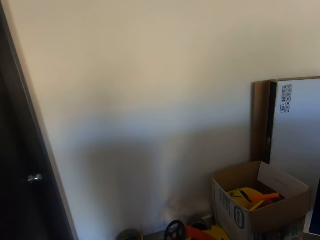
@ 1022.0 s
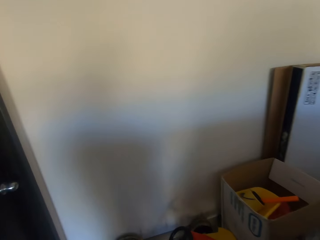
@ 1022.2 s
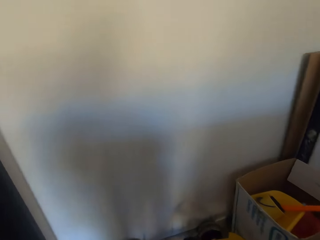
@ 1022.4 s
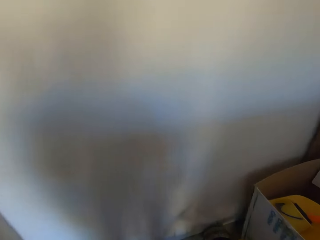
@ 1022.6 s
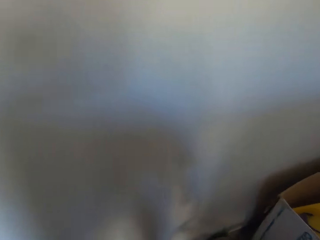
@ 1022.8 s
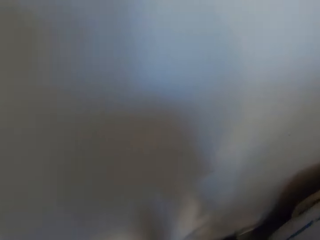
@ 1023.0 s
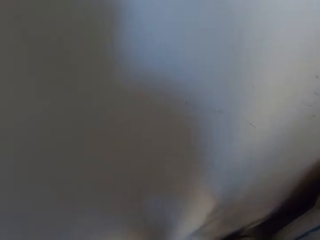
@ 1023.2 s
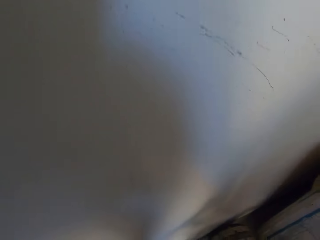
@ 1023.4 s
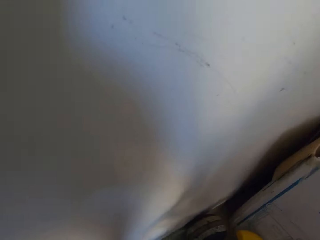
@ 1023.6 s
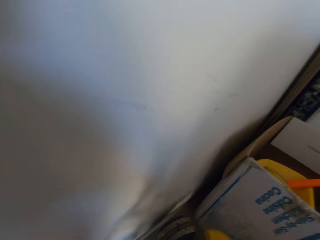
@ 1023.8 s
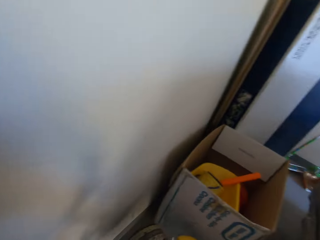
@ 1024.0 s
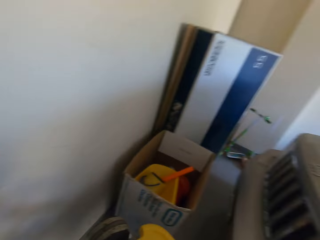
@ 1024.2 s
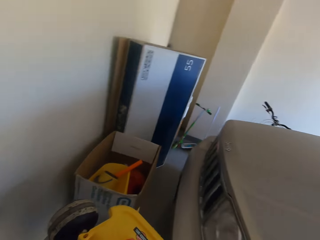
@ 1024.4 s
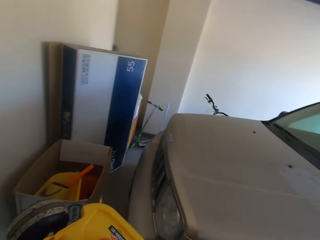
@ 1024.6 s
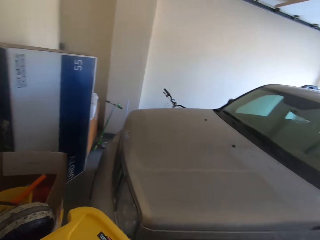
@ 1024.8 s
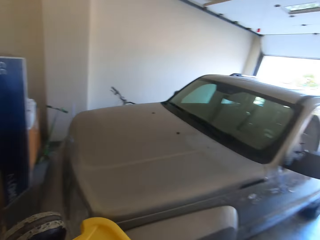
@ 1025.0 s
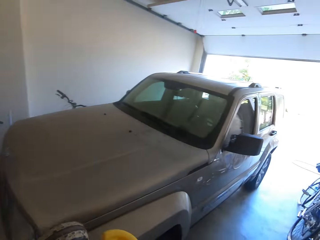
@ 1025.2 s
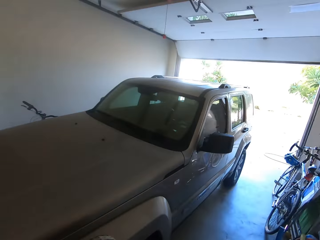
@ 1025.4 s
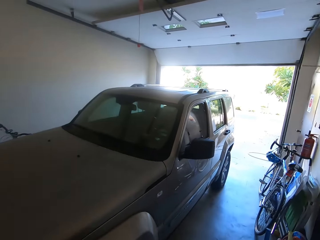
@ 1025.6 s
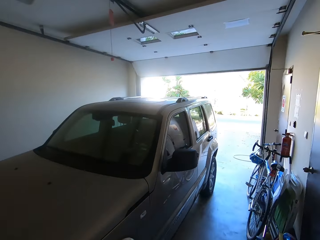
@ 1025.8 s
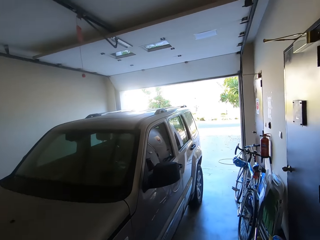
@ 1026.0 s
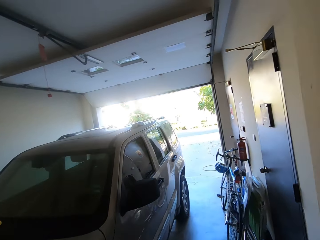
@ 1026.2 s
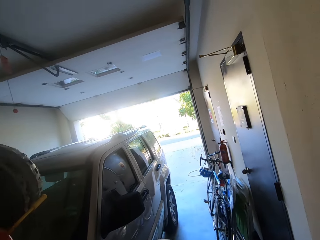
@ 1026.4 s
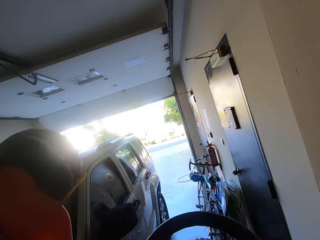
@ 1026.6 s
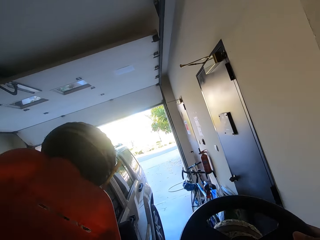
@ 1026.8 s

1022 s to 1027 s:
The camera wearer picks up a quad bike or baby car. They lift the car high.

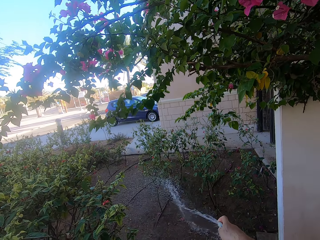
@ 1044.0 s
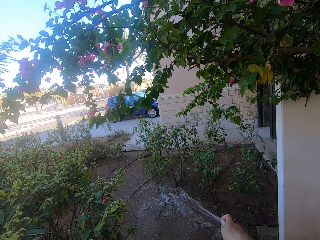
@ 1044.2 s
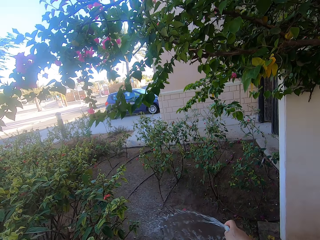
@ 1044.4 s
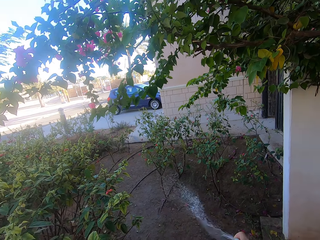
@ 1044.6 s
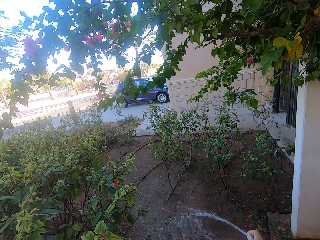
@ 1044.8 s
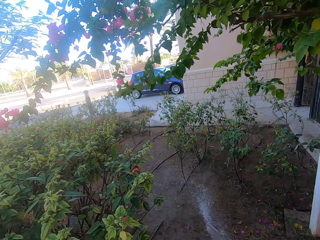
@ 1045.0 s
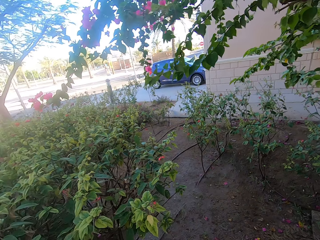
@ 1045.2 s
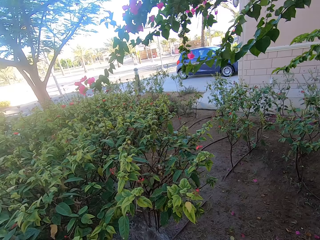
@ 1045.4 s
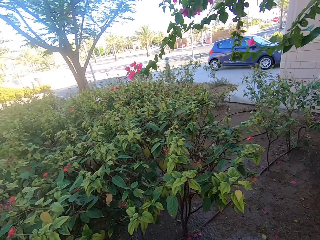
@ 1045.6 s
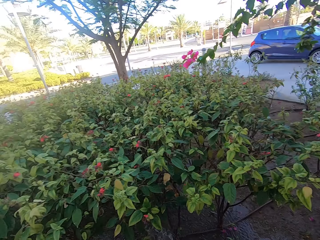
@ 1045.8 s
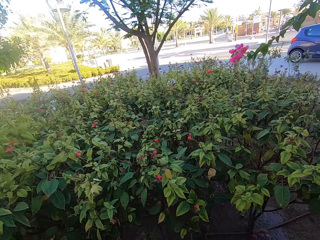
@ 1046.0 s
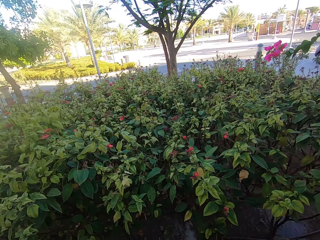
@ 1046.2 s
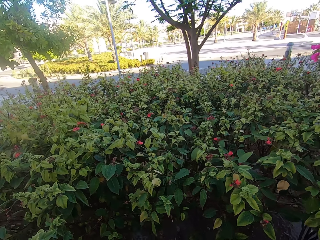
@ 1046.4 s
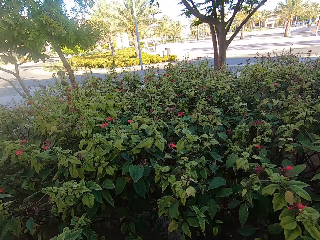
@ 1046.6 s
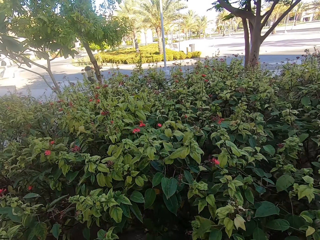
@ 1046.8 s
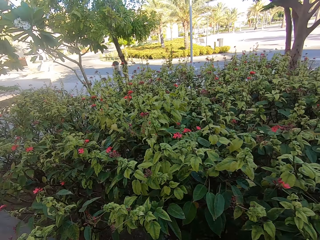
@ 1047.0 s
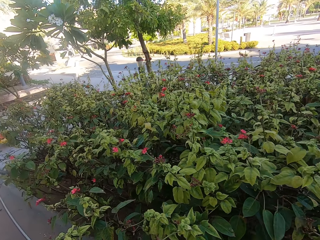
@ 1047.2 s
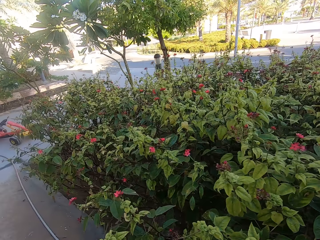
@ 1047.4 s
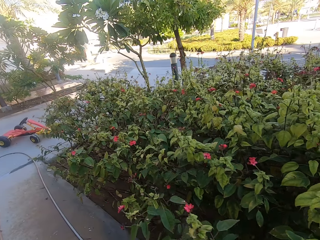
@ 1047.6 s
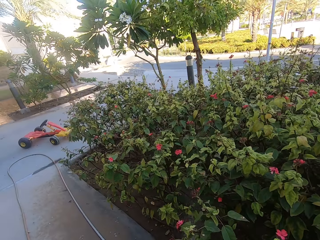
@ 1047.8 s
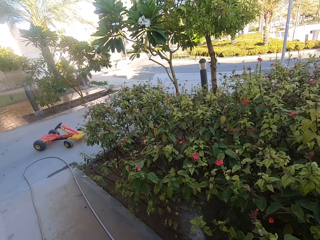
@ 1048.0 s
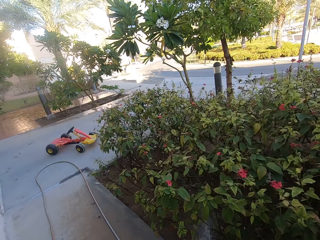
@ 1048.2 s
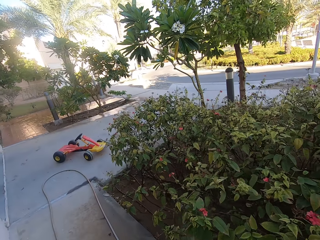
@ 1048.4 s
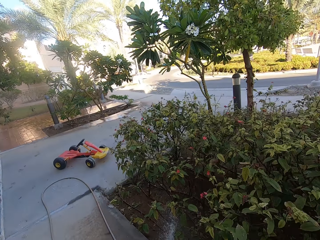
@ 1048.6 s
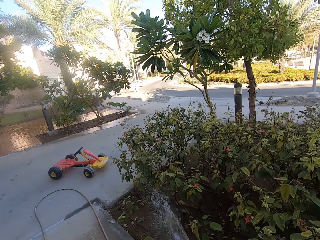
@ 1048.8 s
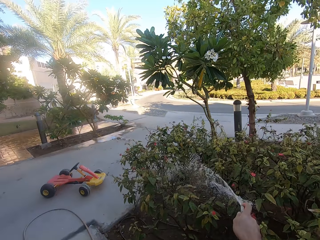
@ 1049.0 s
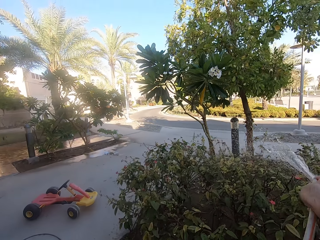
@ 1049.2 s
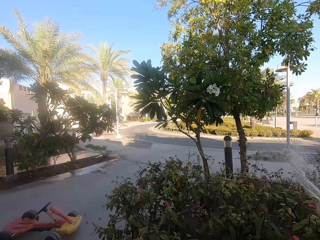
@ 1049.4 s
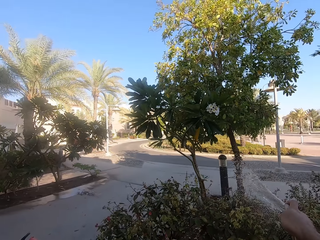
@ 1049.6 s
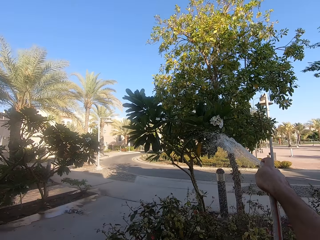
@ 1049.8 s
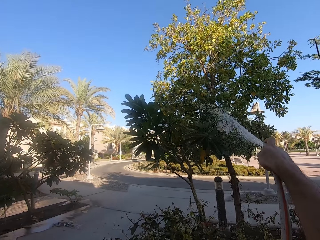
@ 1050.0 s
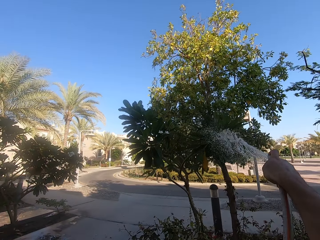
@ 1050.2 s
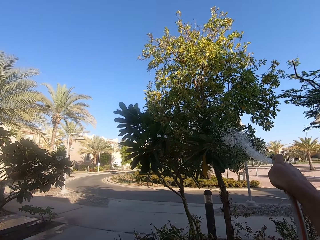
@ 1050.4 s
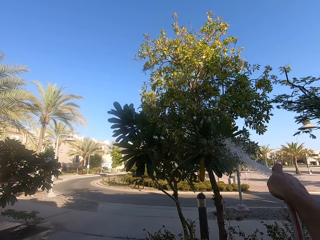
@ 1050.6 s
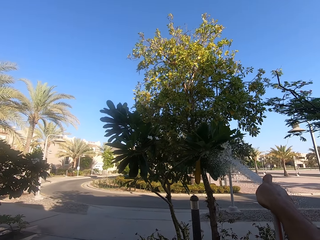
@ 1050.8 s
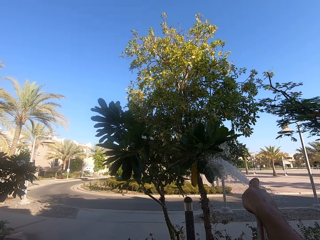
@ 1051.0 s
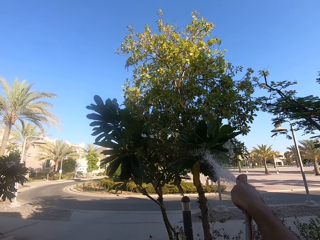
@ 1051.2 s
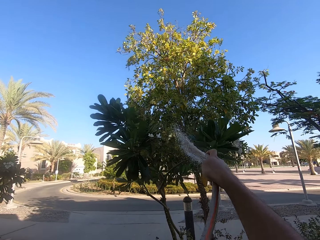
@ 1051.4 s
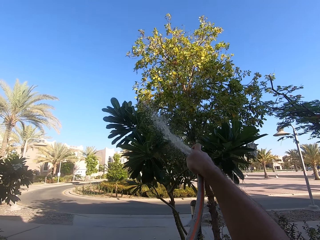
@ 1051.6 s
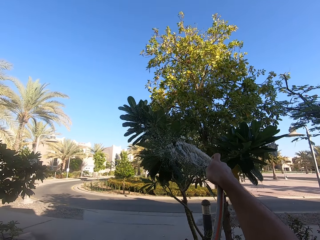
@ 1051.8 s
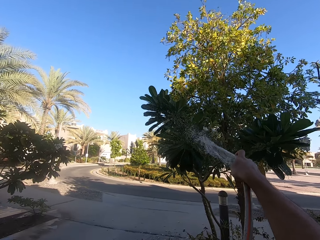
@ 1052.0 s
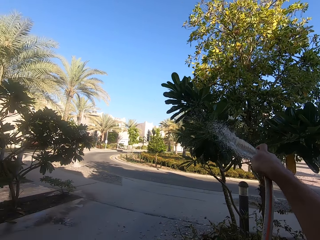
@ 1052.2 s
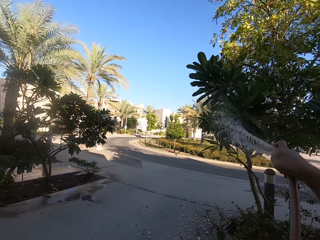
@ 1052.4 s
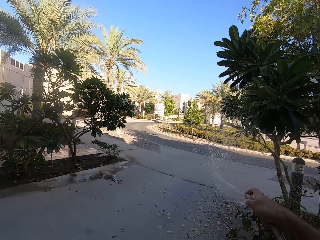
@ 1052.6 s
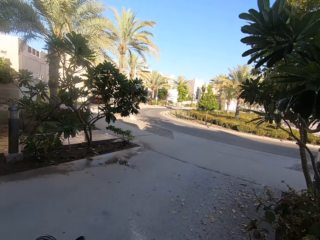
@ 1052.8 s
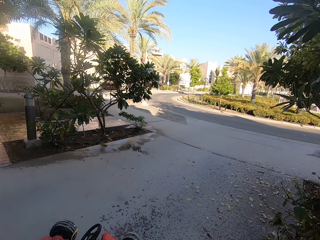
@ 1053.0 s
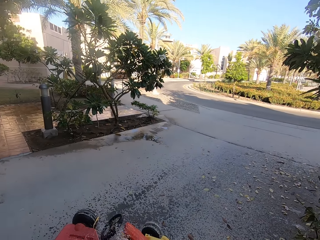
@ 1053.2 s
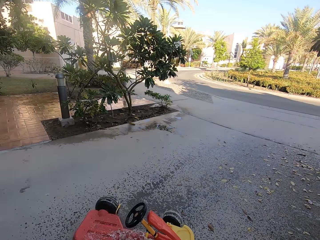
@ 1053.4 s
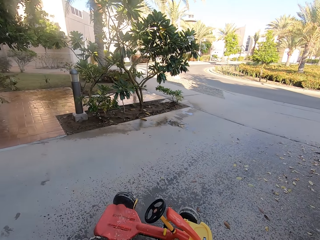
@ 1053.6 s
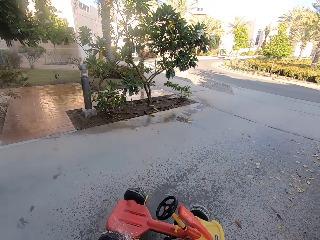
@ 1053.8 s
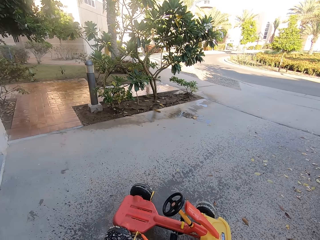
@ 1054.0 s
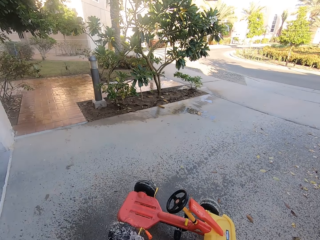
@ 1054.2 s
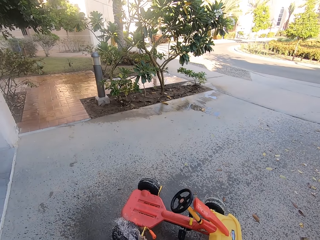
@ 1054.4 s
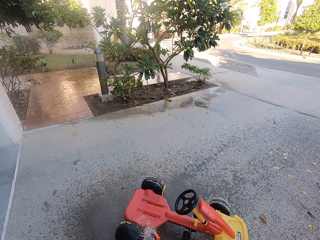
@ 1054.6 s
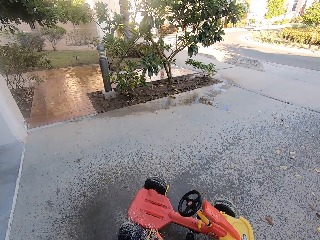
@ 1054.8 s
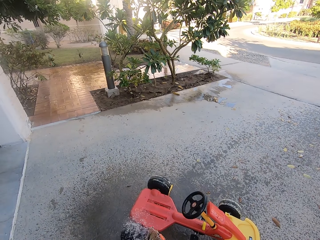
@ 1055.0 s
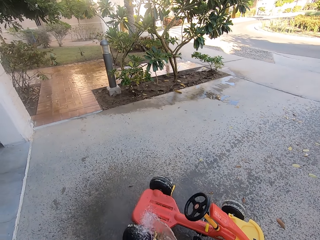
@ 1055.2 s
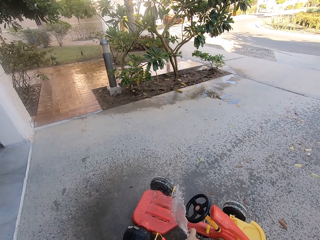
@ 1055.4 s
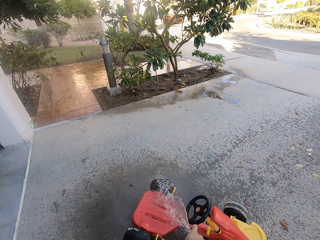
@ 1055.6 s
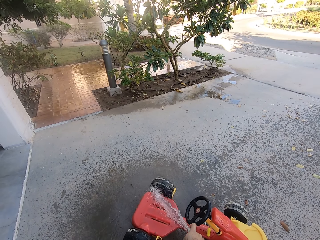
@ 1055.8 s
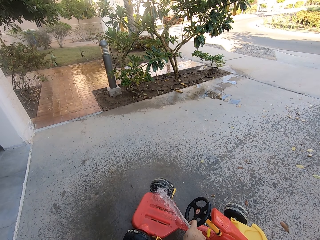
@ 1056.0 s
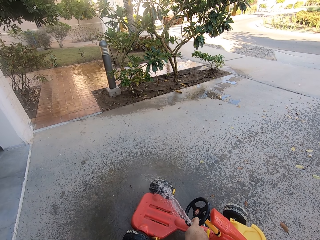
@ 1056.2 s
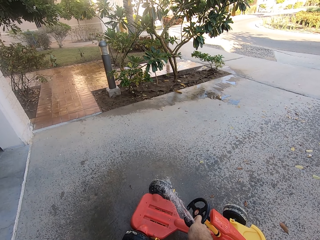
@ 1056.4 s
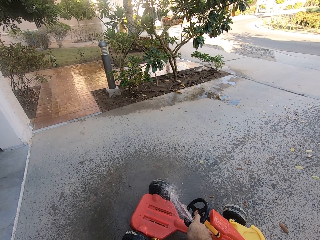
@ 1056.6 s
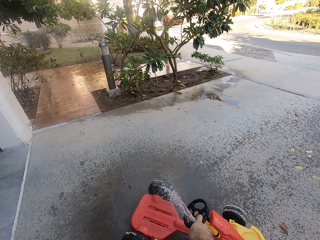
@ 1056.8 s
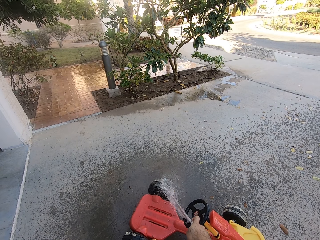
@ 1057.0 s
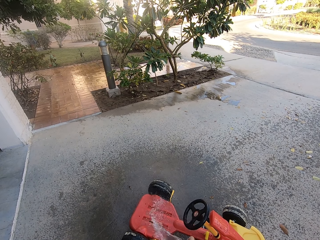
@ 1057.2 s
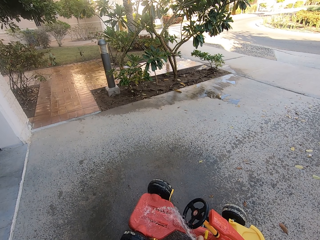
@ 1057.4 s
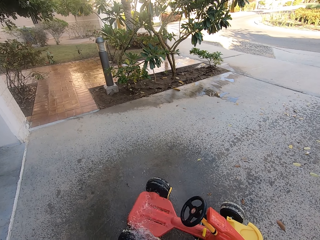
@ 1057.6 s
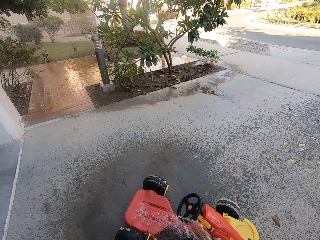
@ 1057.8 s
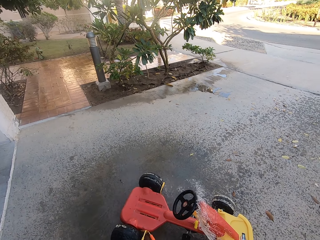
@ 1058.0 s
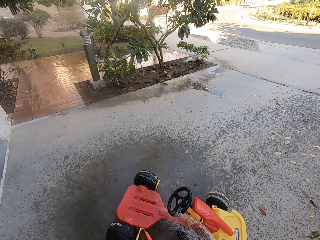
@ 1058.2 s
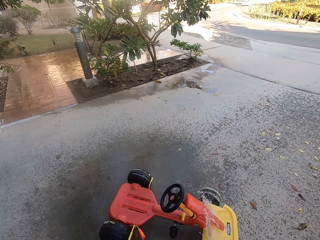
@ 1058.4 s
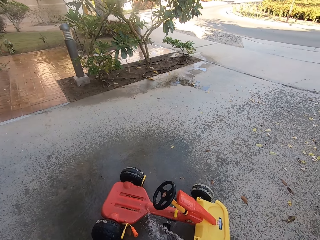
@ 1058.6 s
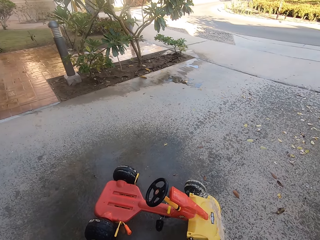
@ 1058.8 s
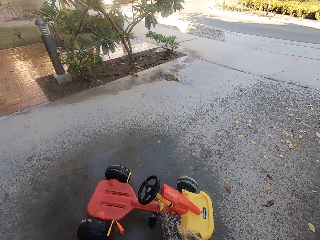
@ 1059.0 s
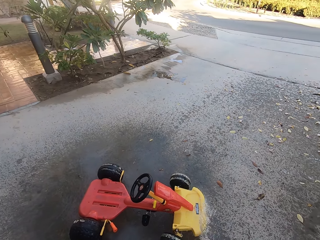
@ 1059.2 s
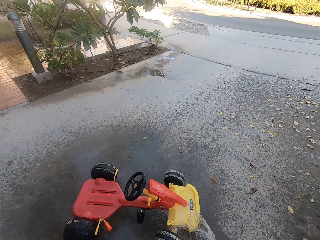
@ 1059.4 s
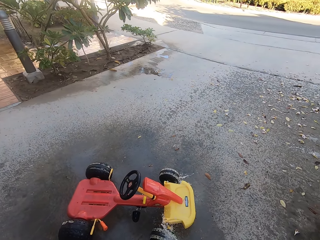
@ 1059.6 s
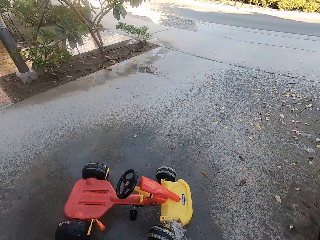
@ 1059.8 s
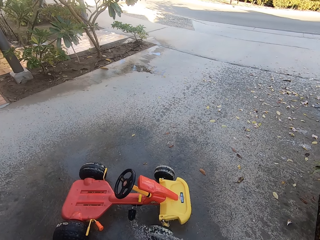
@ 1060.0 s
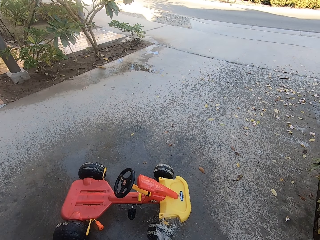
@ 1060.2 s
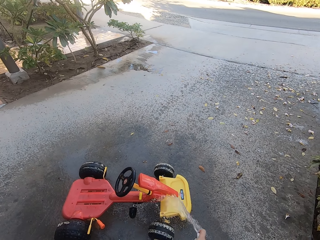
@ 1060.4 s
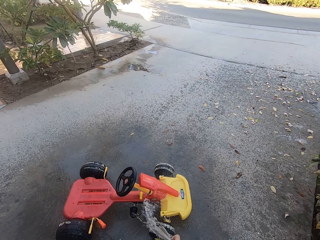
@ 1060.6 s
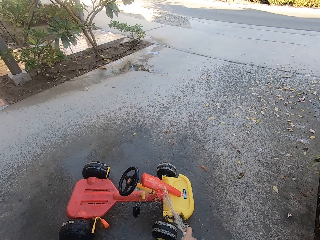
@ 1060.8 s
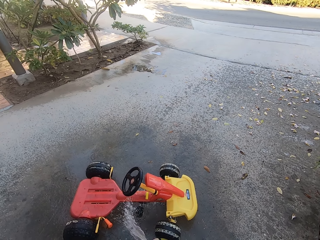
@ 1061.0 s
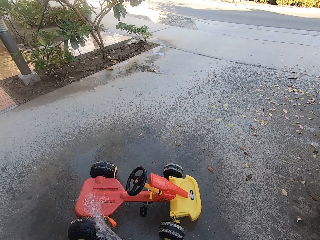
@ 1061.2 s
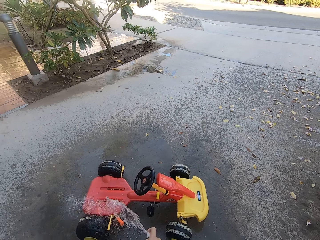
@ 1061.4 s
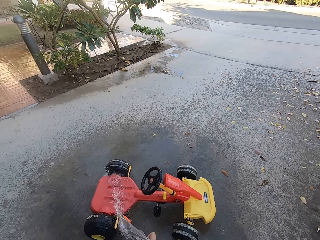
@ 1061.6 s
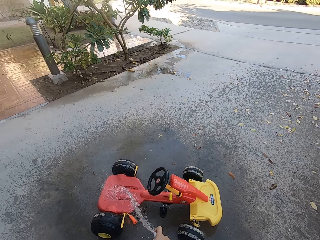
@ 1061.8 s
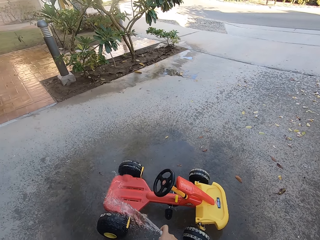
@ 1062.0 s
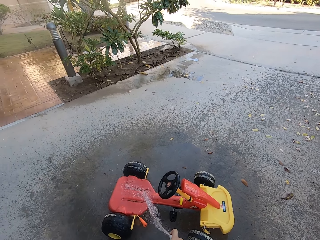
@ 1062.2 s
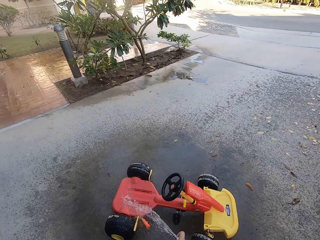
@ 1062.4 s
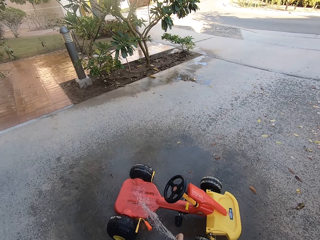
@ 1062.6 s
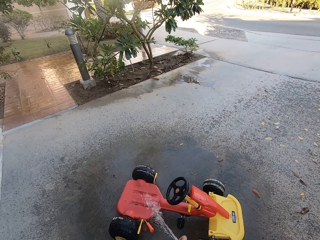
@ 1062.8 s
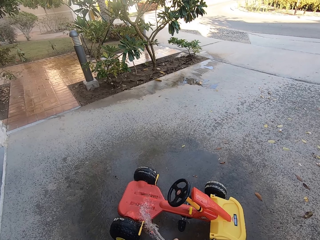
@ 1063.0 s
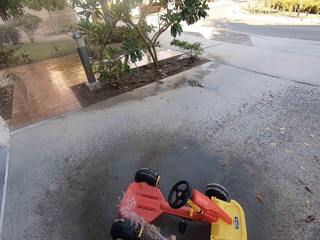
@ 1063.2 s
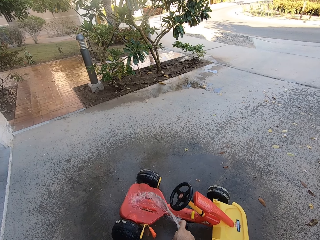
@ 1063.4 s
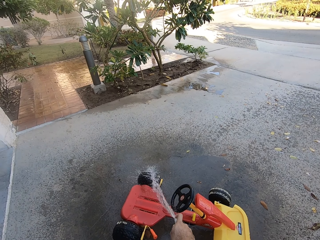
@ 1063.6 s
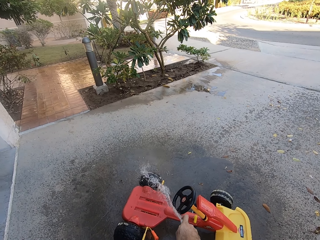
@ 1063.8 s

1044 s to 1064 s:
The camera wearer washes the quad bike with water in the hosepipe.
